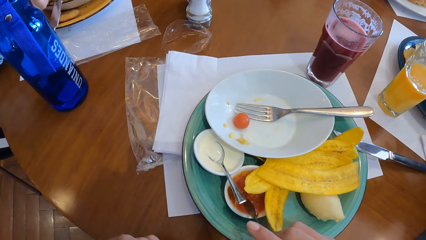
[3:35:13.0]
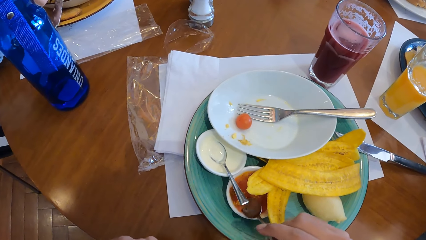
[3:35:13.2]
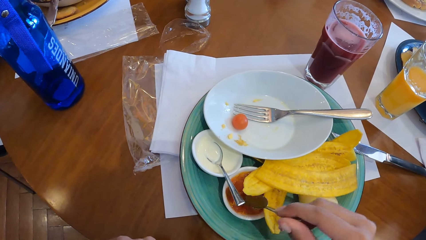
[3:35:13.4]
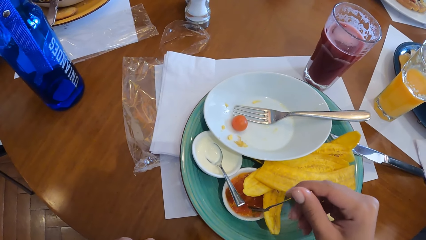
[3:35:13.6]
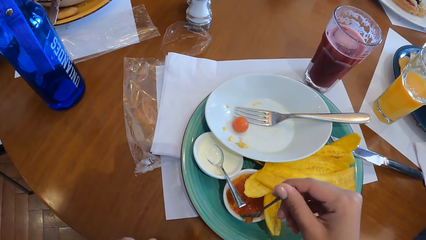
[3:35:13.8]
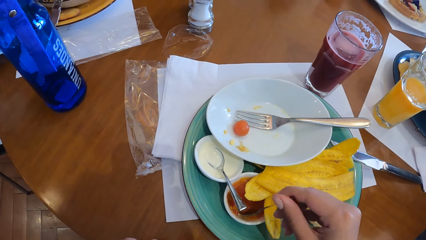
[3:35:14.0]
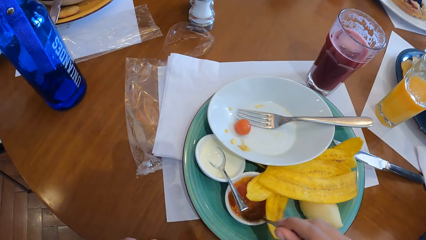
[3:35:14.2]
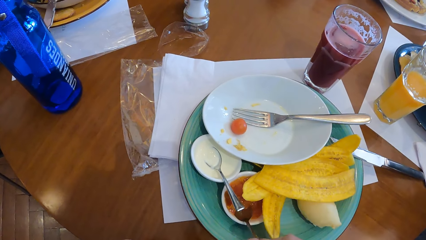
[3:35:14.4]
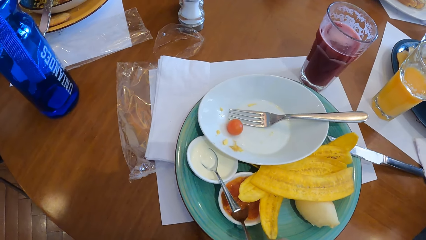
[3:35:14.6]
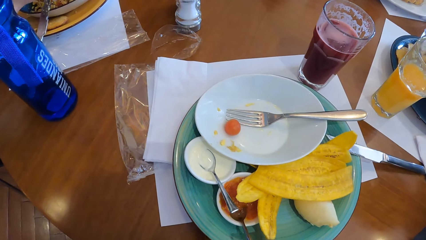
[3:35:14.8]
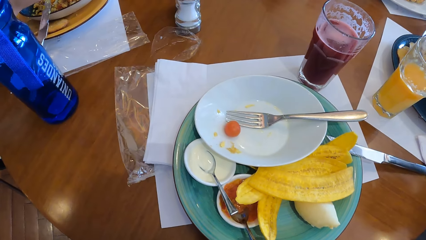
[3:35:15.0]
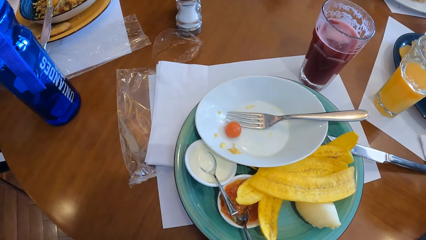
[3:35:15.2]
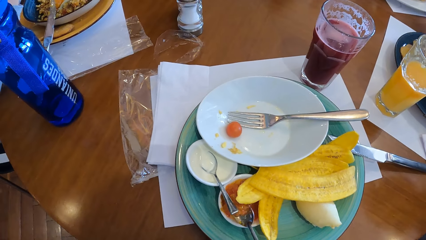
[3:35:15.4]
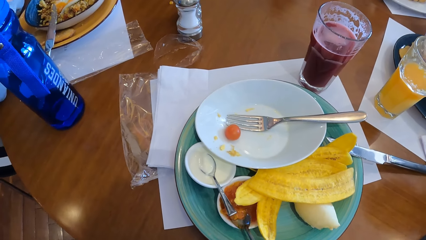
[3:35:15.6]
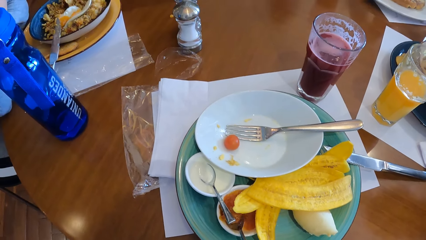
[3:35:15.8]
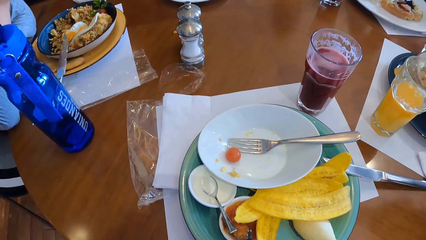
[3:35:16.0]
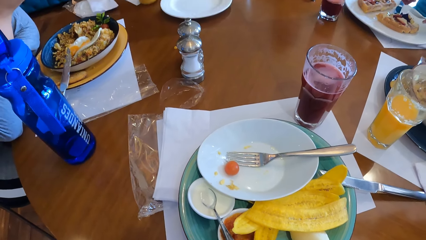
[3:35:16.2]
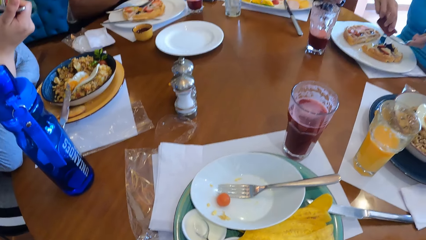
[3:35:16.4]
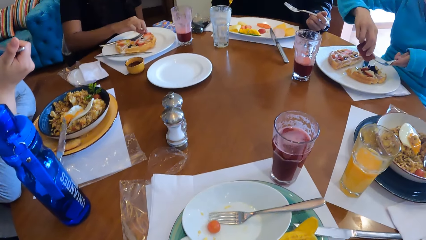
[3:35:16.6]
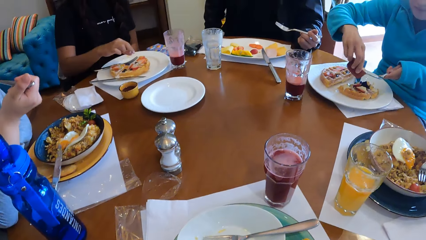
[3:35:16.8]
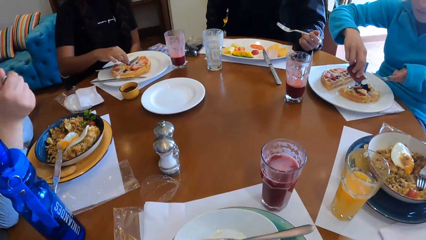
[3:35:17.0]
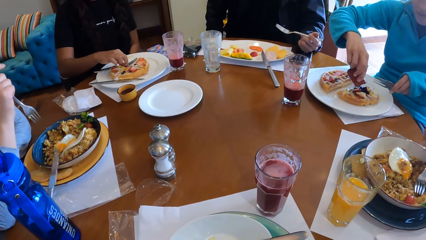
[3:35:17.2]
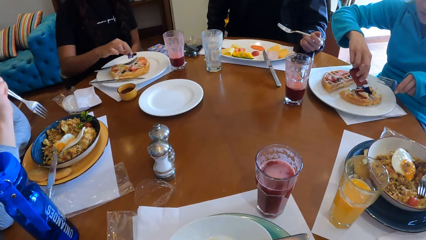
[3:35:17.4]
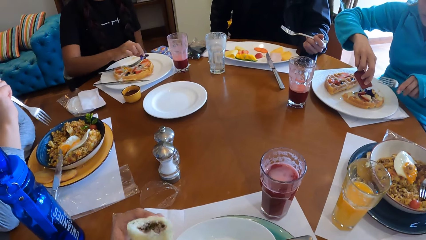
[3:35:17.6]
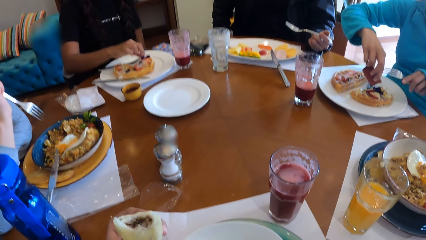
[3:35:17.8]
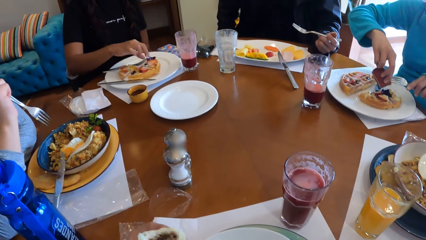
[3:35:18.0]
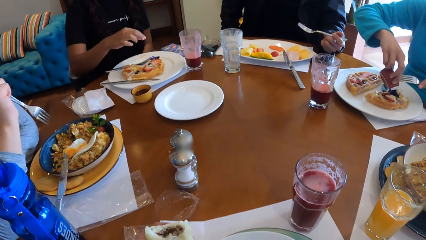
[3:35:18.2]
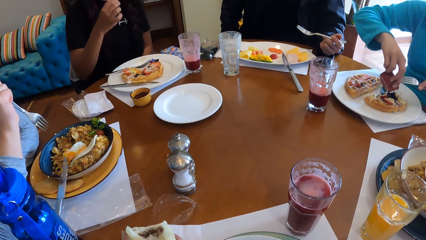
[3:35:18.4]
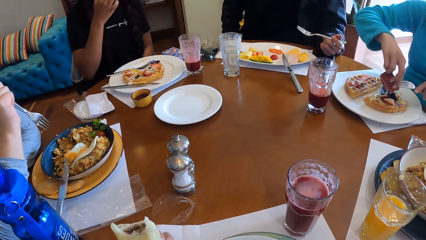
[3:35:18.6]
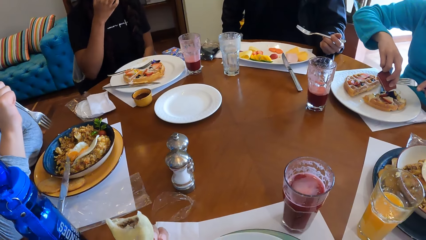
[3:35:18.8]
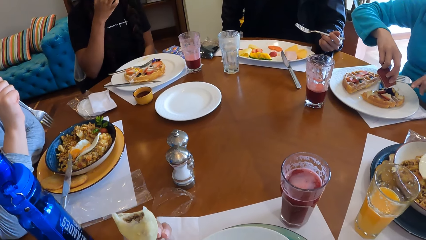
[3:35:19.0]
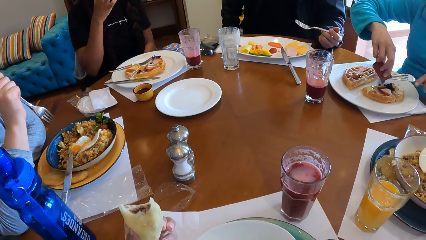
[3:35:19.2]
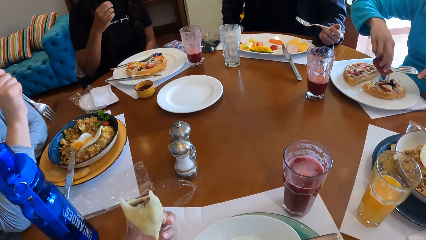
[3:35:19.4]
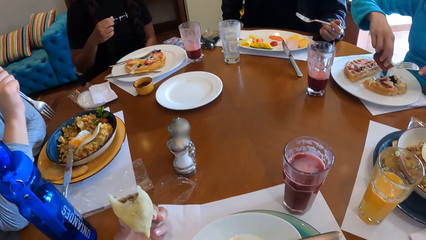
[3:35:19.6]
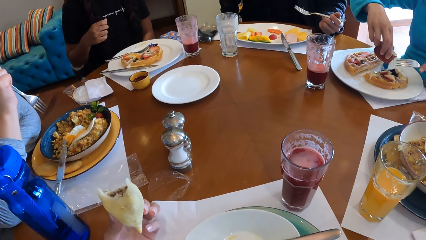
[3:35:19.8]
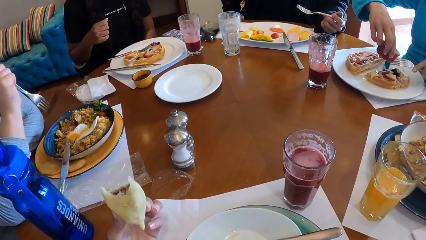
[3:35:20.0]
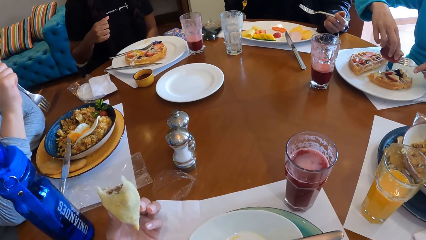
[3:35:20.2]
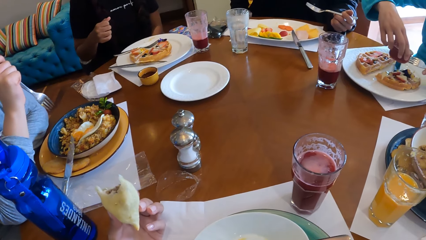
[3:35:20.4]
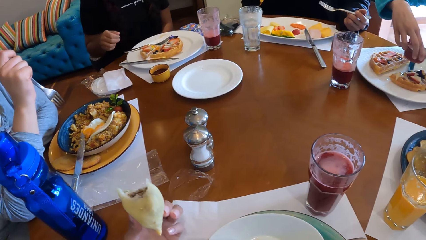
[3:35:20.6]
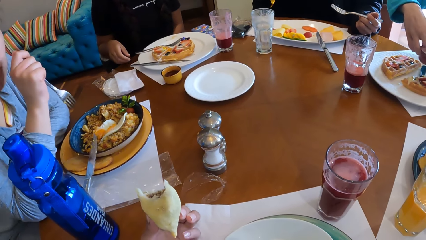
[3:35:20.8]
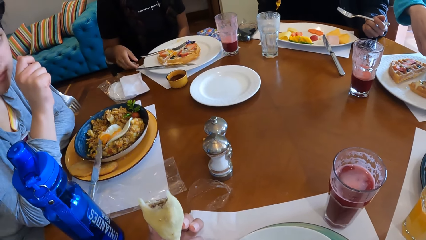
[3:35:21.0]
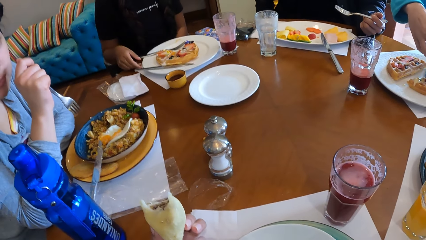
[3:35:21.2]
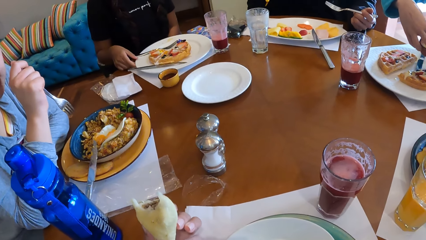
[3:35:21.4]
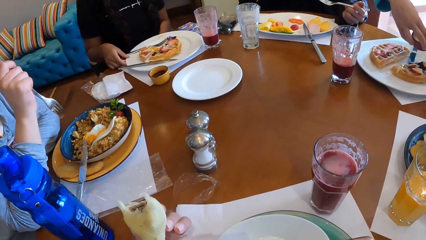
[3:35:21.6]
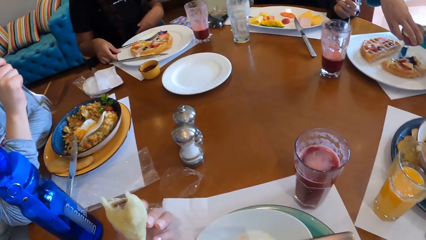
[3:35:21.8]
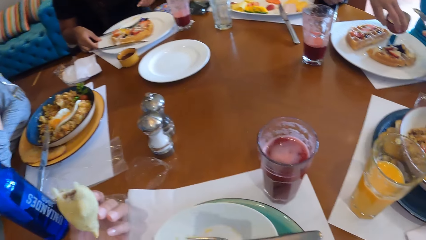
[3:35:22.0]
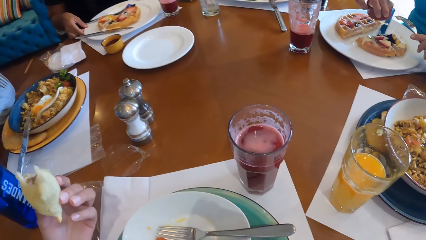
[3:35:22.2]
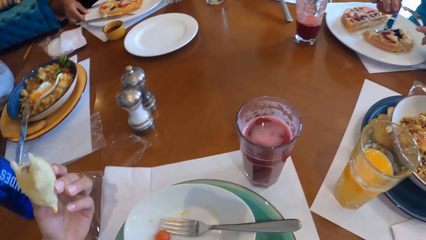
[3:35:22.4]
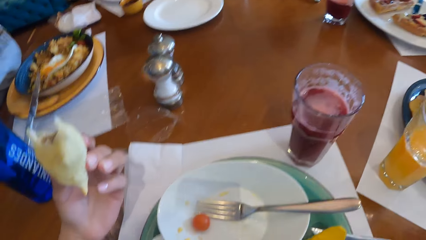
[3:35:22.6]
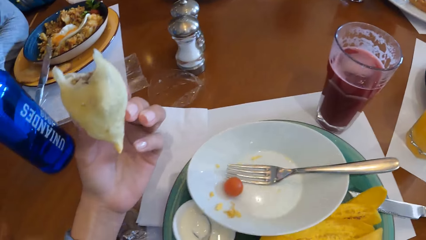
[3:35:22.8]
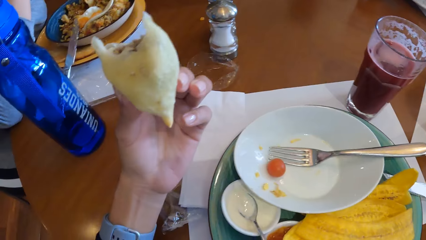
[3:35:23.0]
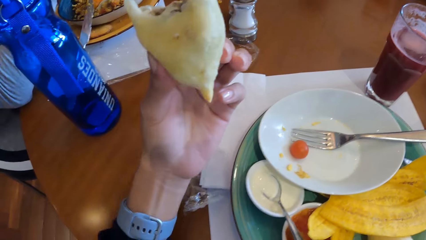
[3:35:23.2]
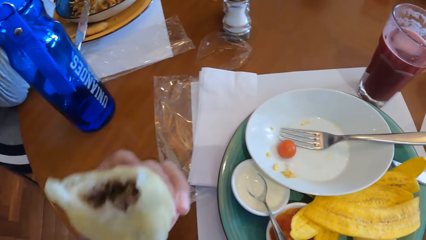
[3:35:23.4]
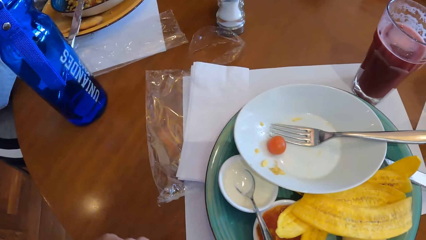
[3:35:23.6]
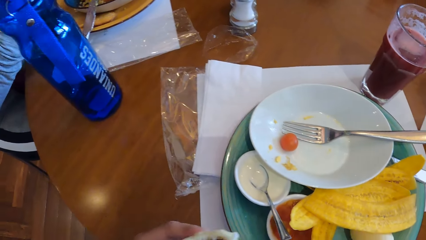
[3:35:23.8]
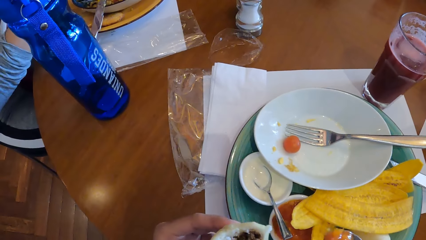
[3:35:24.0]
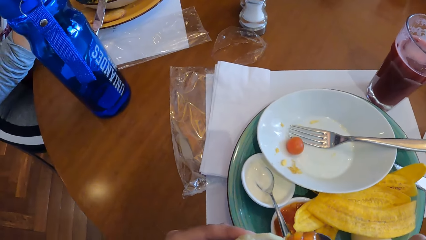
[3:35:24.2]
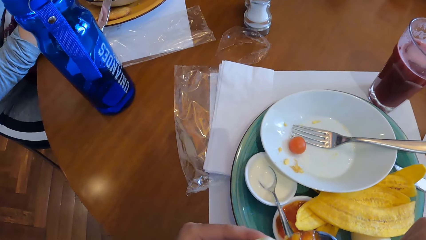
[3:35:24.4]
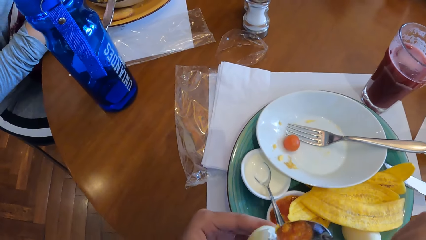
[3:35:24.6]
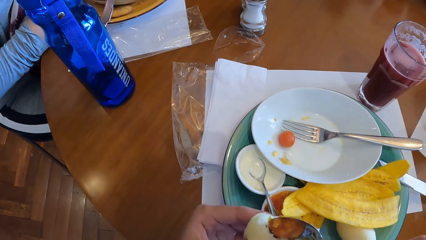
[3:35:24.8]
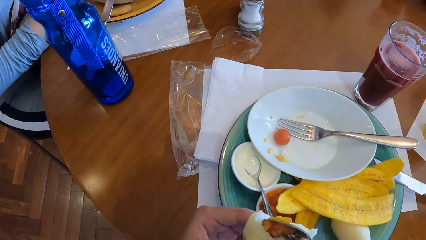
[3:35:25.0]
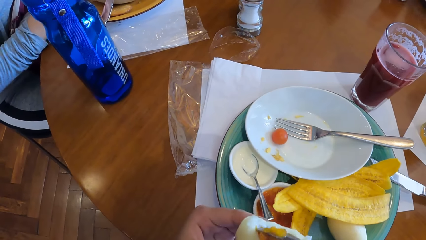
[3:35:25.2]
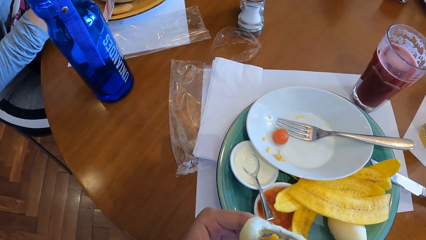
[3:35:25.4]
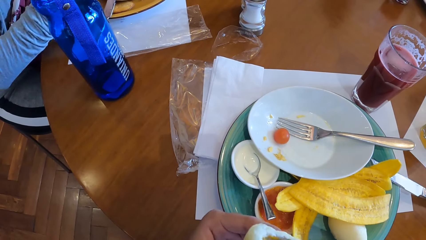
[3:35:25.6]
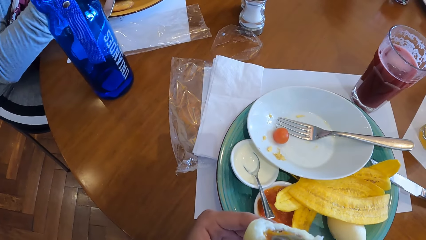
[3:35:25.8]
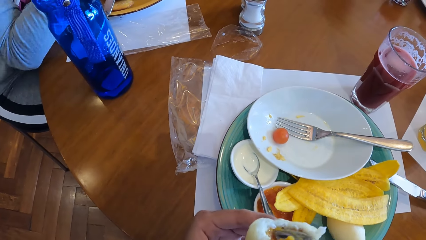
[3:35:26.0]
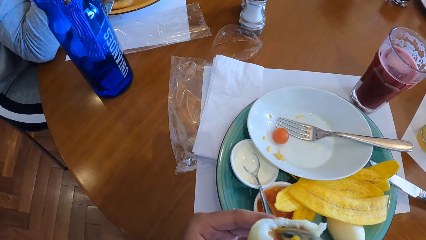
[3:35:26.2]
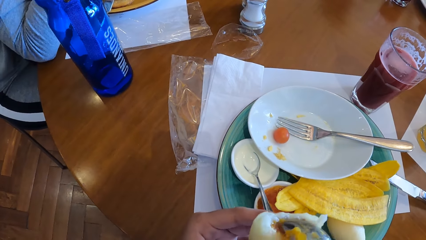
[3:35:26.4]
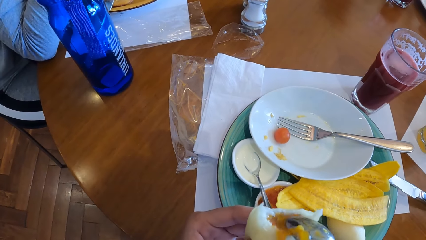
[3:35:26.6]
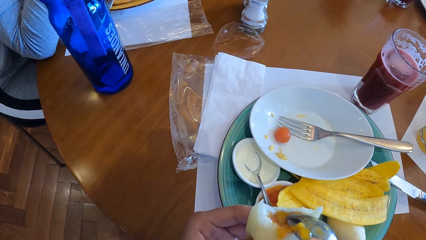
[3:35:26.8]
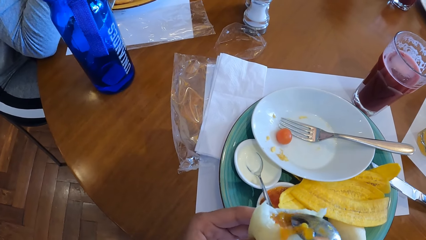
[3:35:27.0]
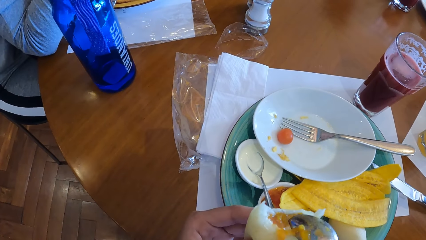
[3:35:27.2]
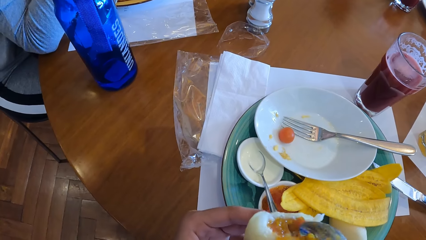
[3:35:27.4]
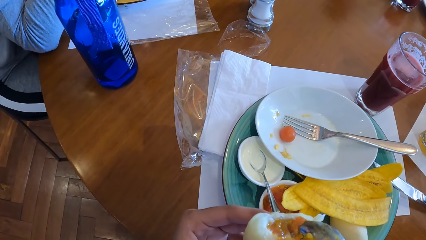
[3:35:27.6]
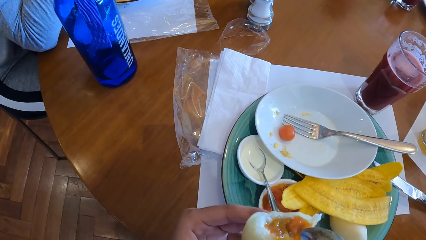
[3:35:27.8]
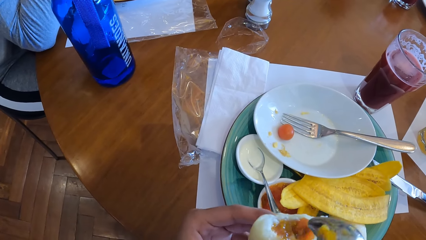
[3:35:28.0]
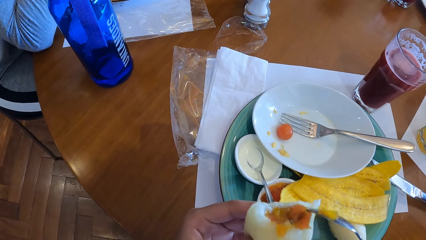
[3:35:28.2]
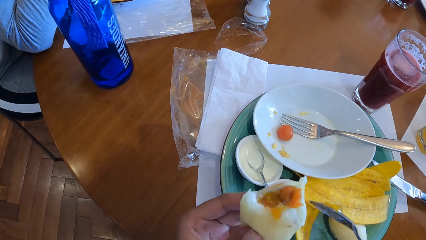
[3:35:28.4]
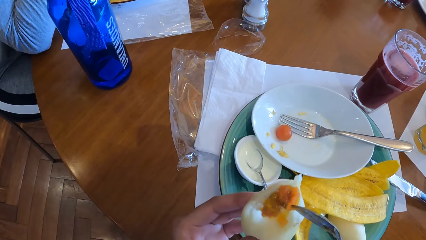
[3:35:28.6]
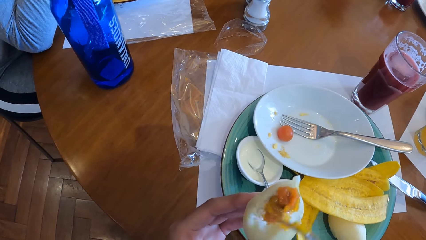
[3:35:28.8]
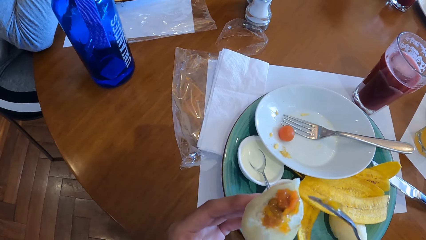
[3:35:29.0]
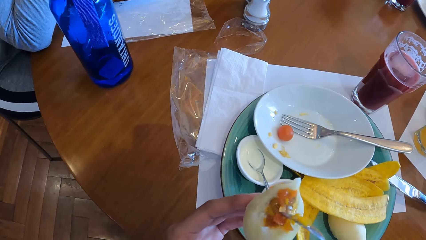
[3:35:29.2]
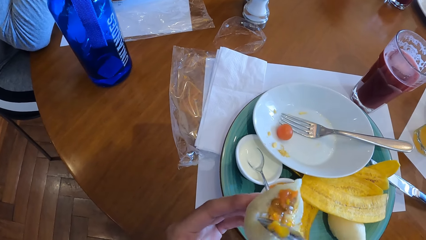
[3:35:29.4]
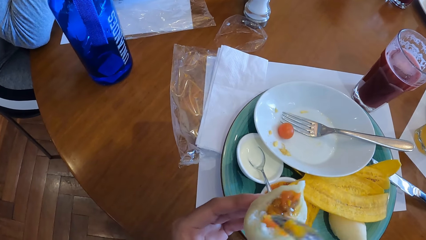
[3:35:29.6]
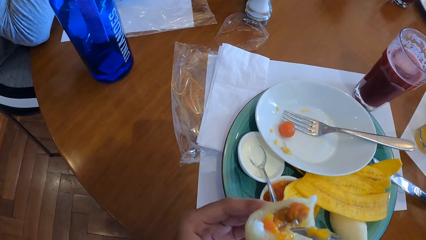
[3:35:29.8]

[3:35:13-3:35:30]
The camera wearer takes jam from a cup of jam on the tray with a spoon on his right hand. He eats food. The woman pours vinegar on the waffle on the table with her right hand. The camera wearer places the jam on his right hand inside the sausage roll on his left hand.
